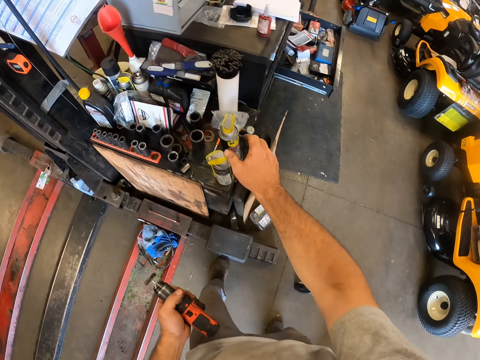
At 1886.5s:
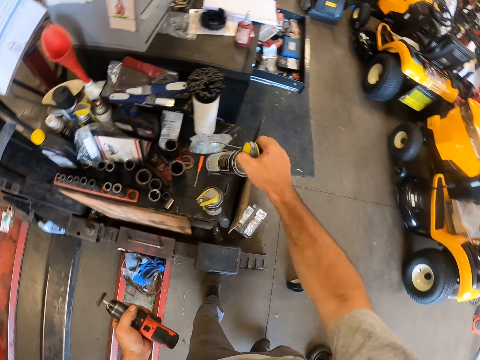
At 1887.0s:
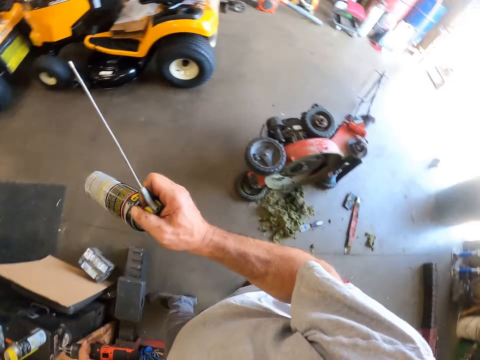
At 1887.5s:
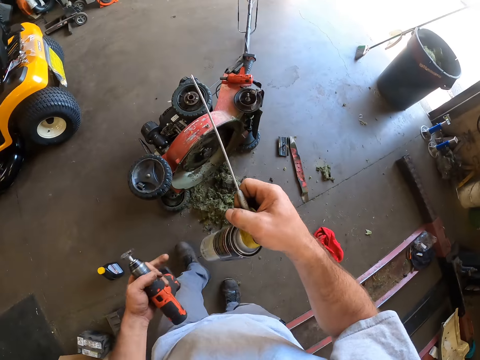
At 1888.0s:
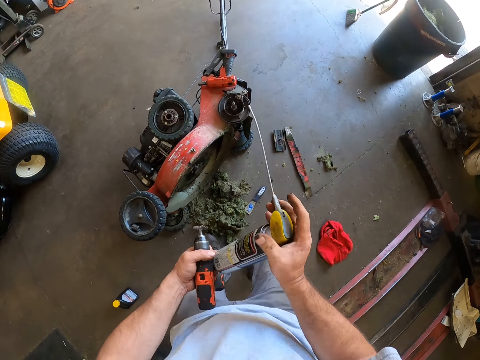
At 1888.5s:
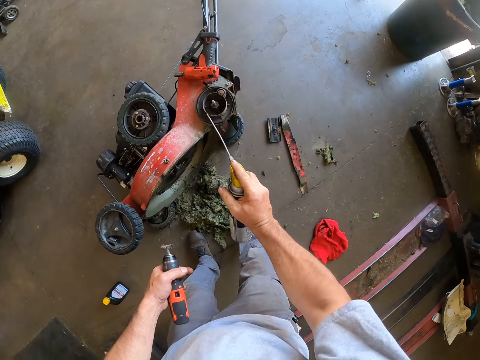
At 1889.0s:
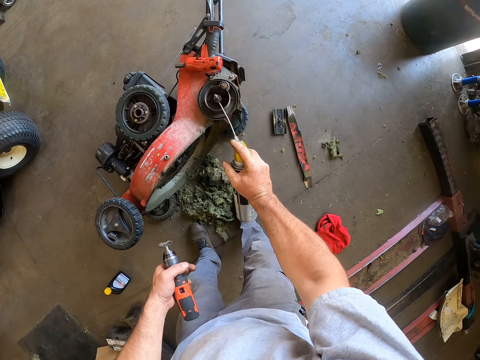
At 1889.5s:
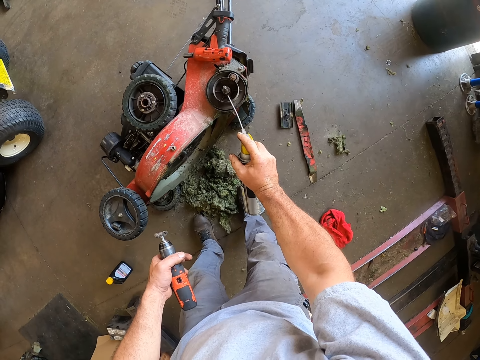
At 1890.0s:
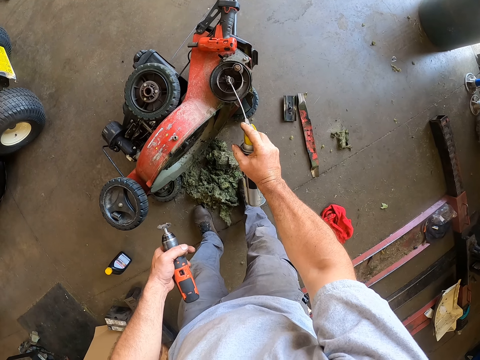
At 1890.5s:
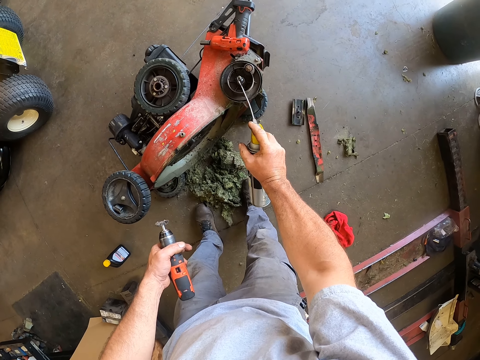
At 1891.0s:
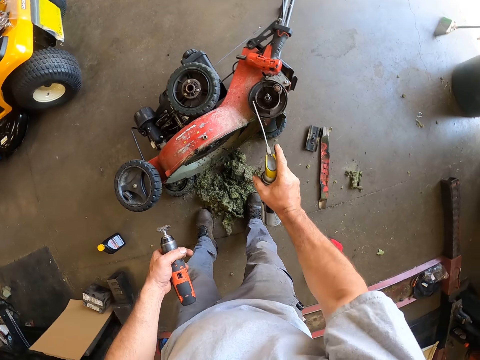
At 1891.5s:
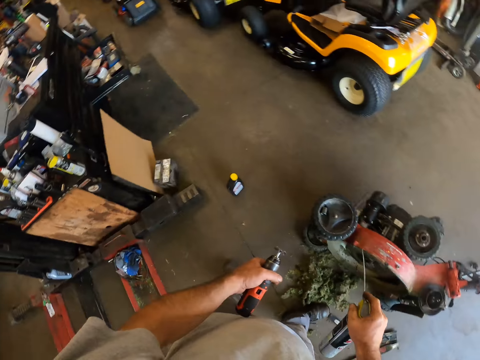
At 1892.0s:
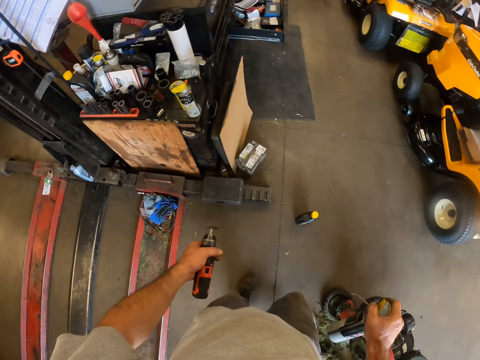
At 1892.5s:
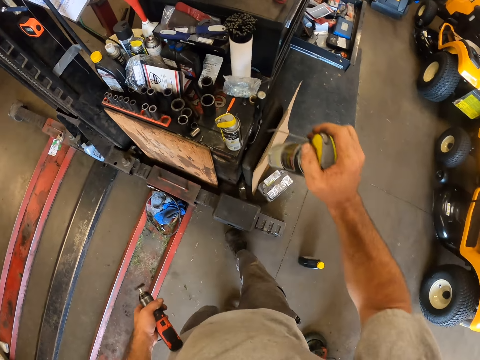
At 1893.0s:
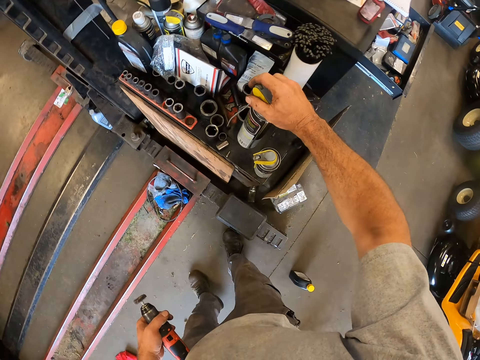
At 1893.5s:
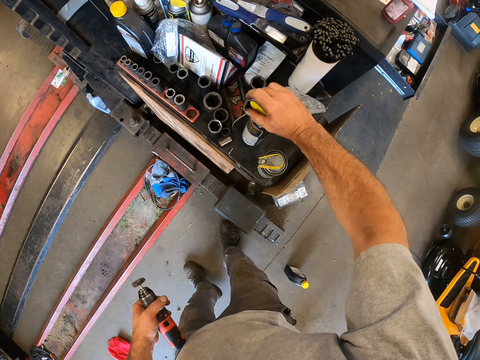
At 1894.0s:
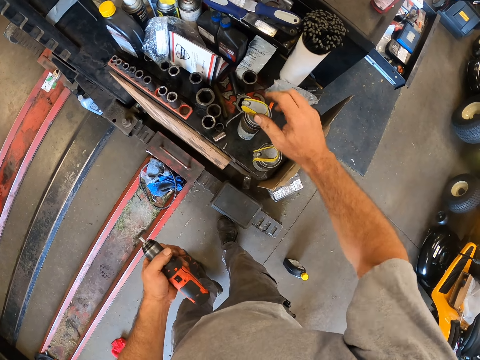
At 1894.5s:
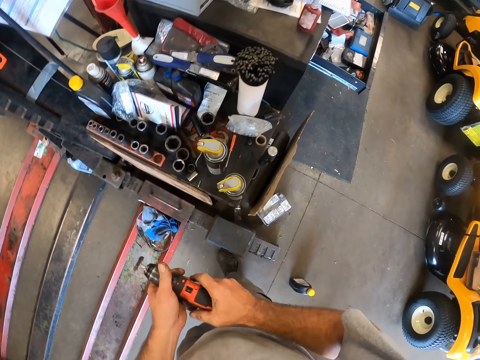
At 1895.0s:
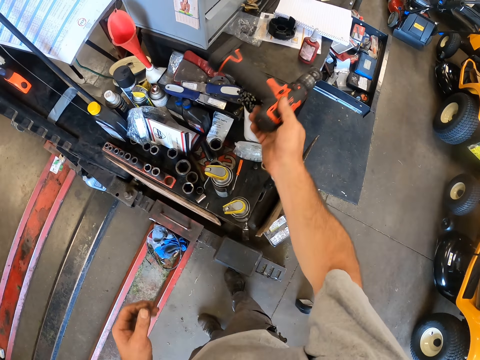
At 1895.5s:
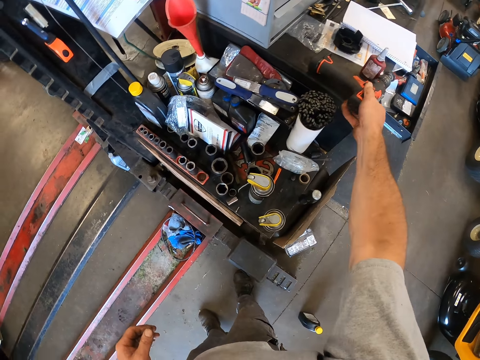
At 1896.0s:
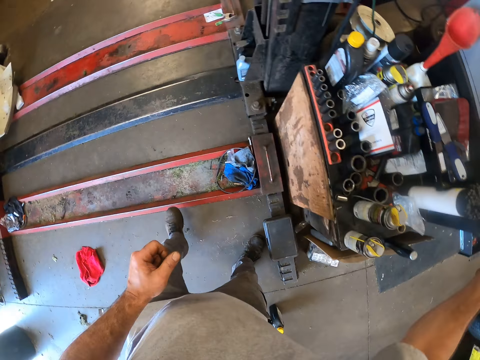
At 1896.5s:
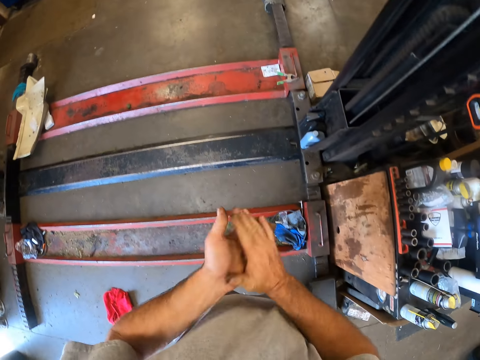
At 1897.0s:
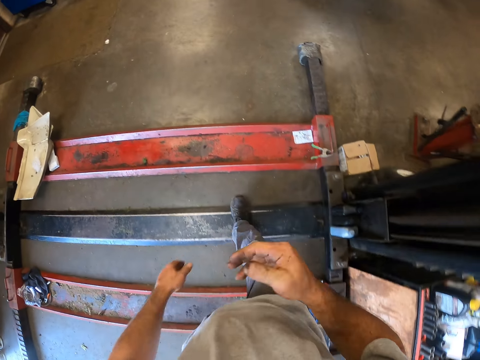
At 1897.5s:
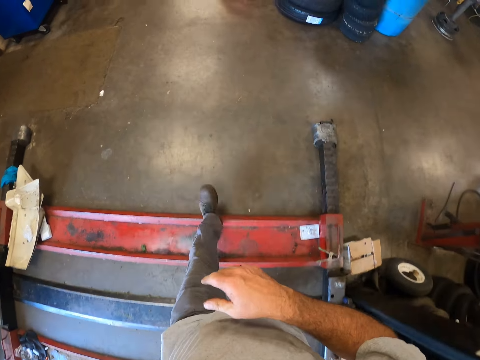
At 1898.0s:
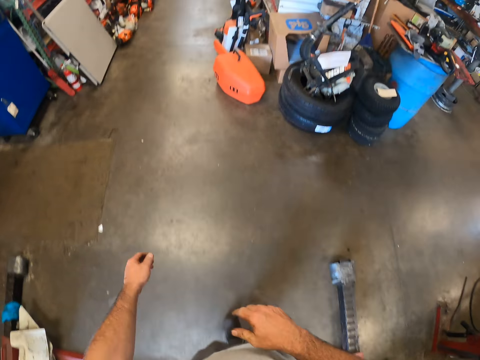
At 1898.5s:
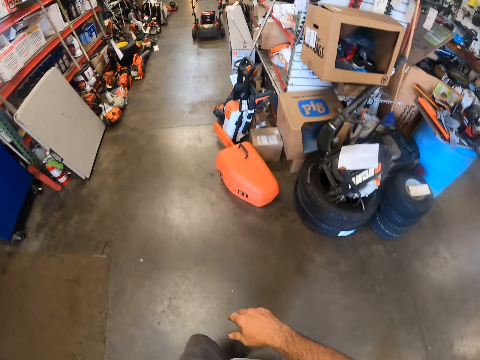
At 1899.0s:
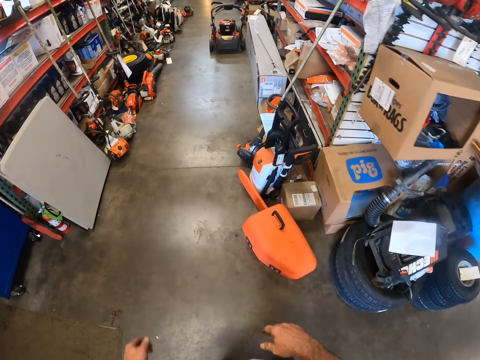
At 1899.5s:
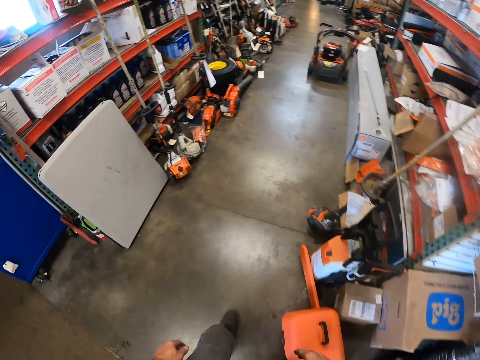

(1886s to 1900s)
The camera wearer takes a spray container from a table. He sprays the center hub of the wheel. He walks across the workshop. He returns the container to the table. He drops the wrench on the table. He dusts his hands. He walks across the lift stand.

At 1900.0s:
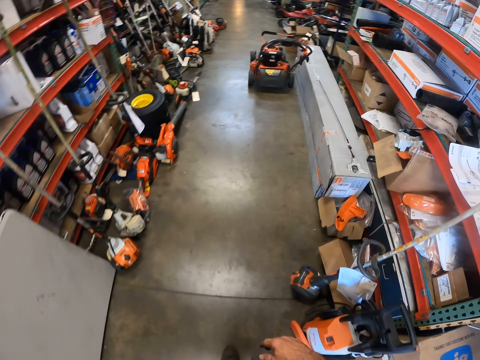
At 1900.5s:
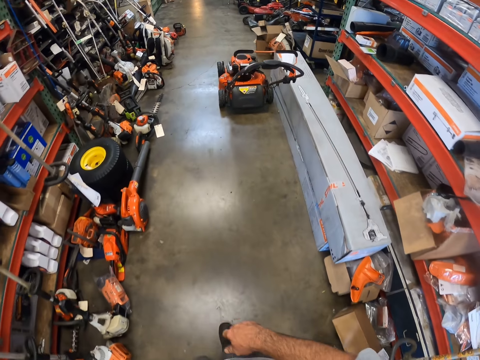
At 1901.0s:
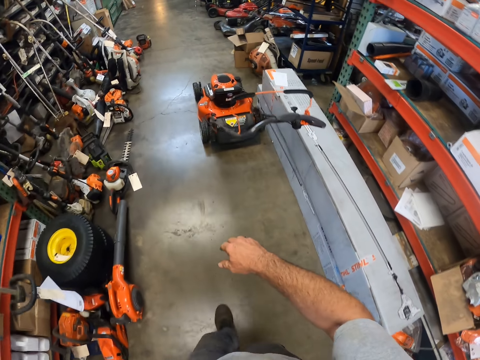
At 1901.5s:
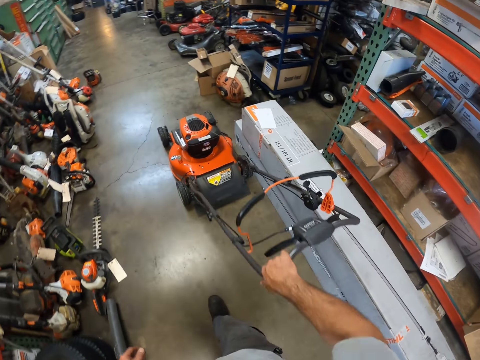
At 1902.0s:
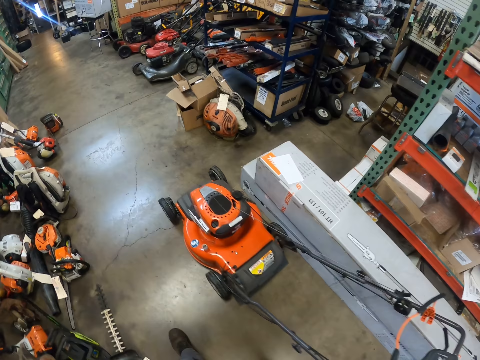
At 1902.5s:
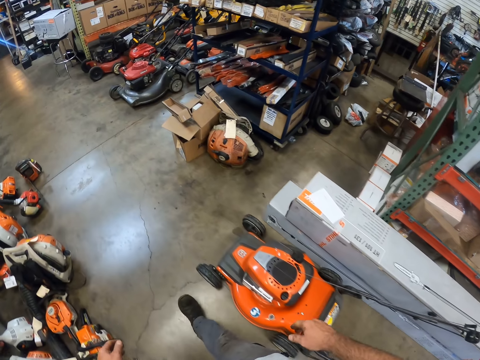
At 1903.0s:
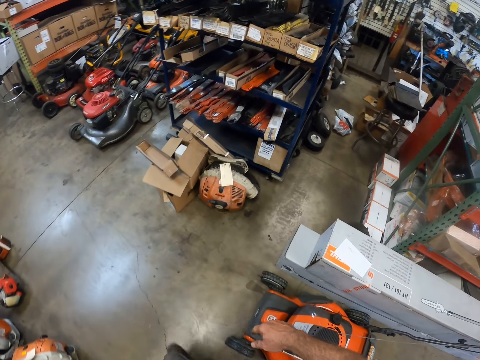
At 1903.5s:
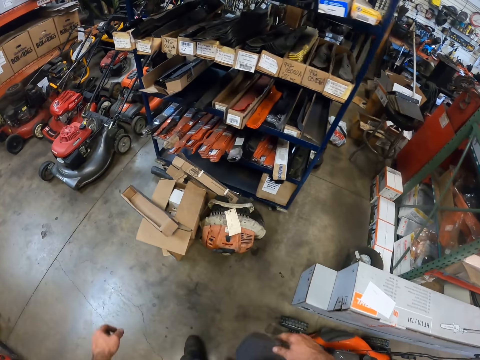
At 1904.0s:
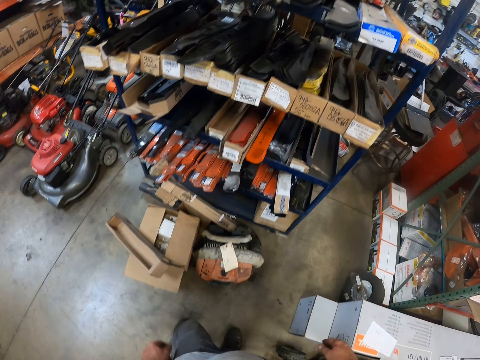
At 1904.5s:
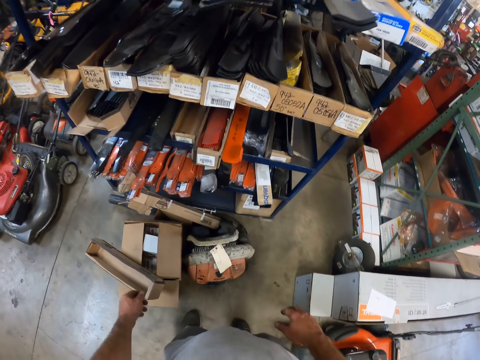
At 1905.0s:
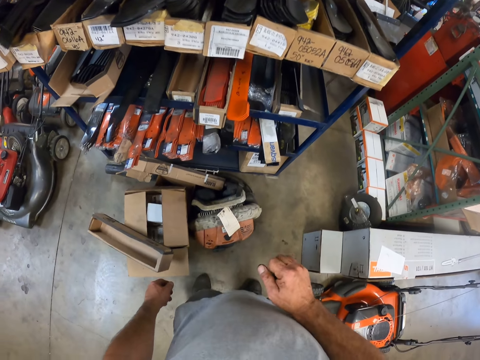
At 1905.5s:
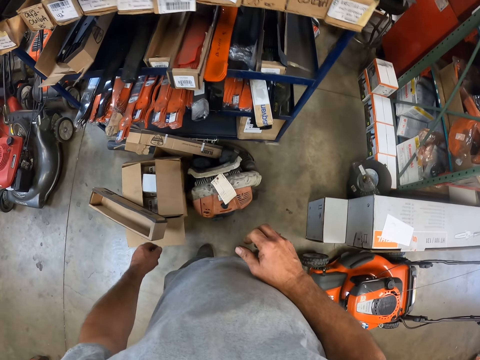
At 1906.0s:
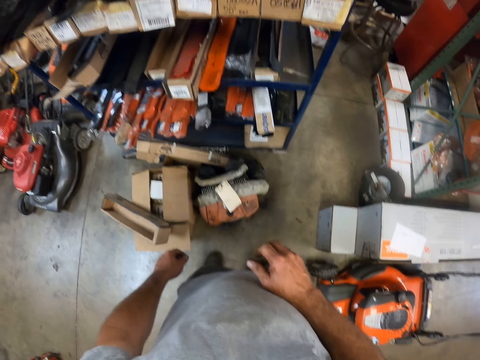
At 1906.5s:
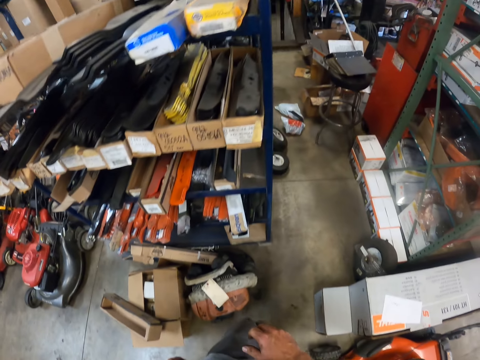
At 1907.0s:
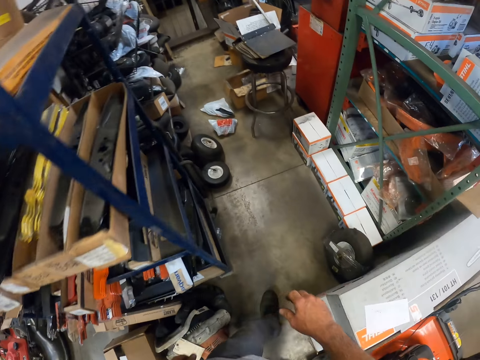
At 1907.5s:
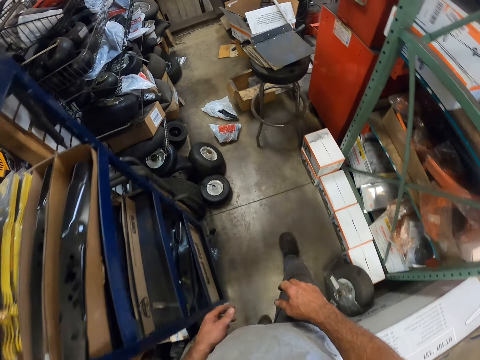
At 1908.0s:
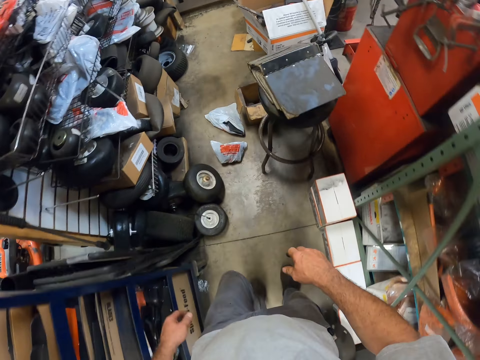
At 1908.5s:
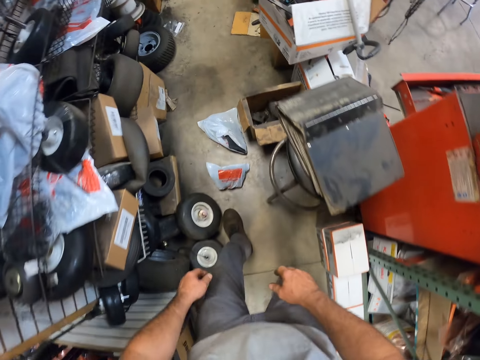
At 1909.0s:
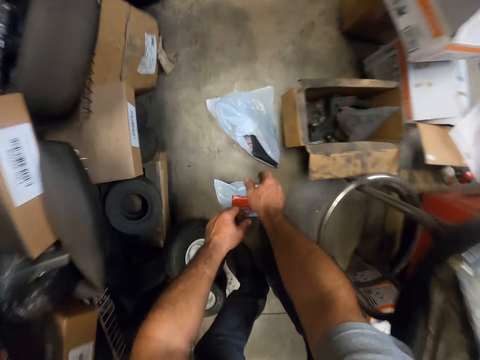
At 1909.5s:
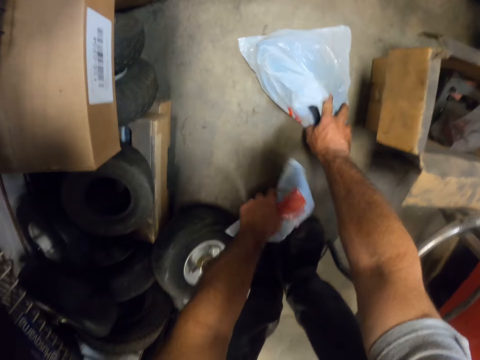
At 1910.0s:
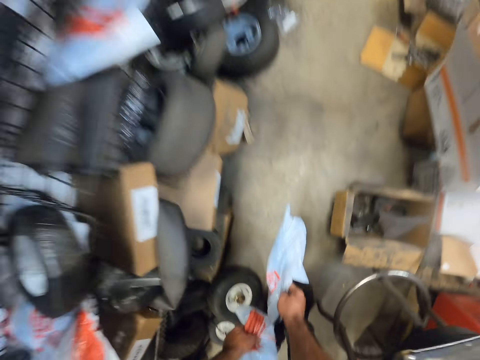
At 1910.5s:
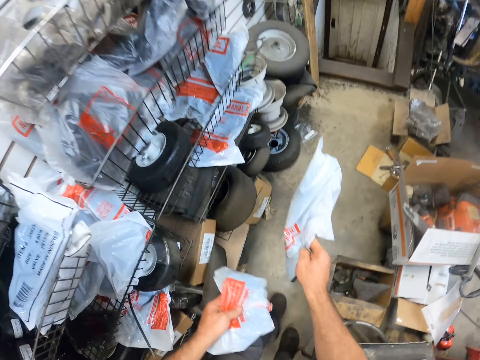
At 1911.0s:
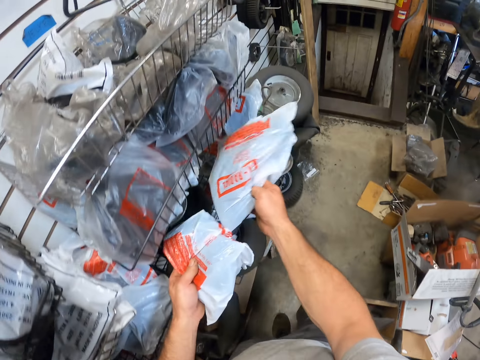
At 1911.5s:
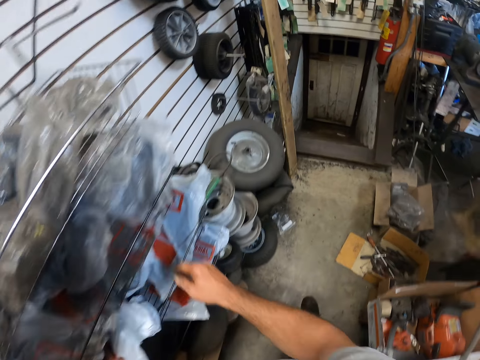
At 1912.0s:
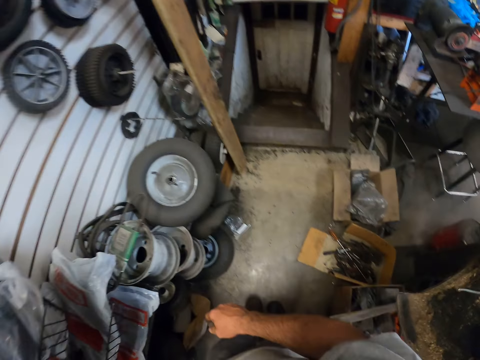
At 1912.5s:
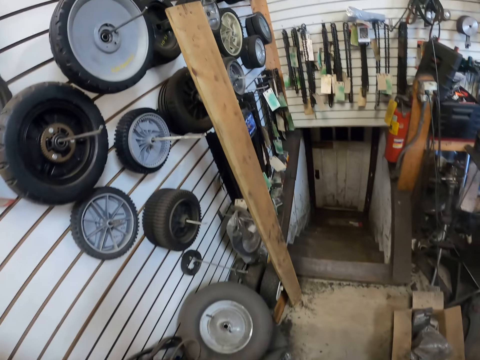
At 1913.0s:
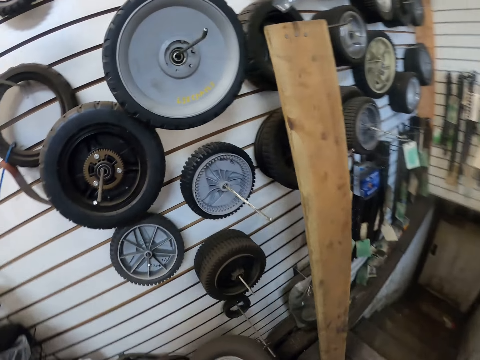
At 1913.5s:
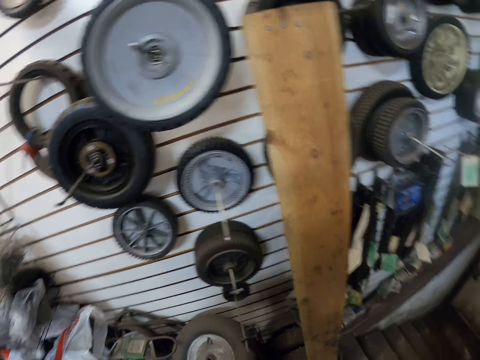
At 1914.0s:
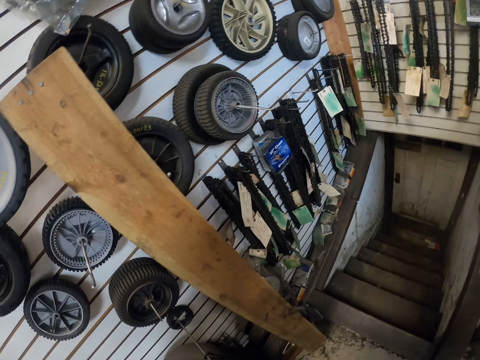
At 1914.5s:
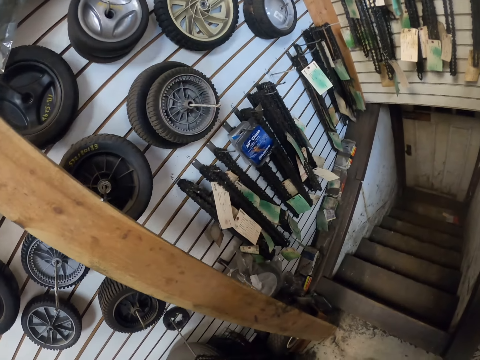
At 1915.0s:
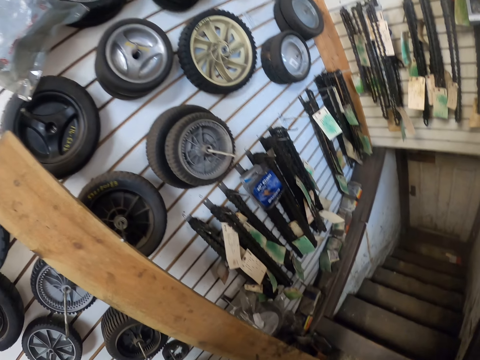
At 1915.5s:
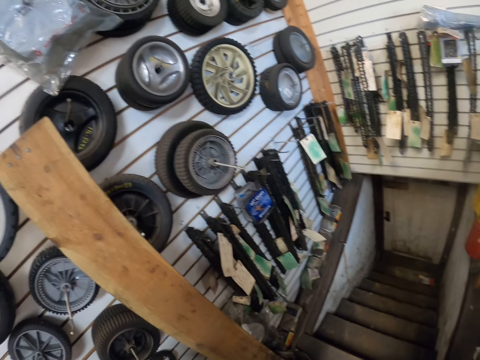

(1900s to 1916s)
The camera wearer holds the handle of another machine. They touch the lawn mower handle. They walk inside the warehouse. They pick up two nylon or paper bags from the floor. They drop the two nylon bags on the shelf. They look around.
